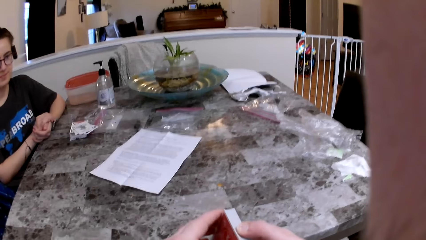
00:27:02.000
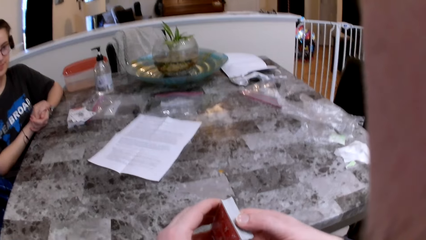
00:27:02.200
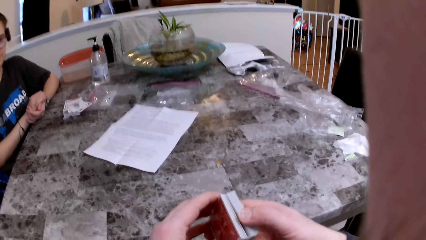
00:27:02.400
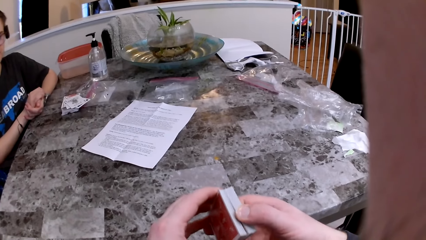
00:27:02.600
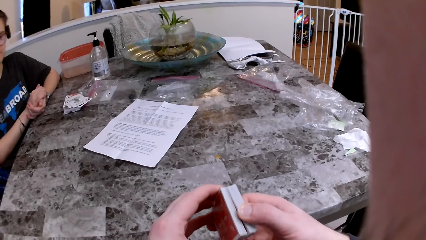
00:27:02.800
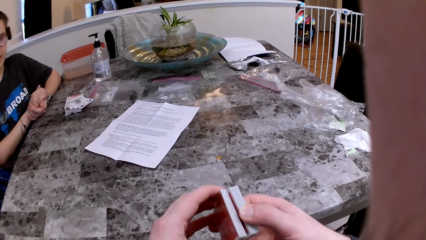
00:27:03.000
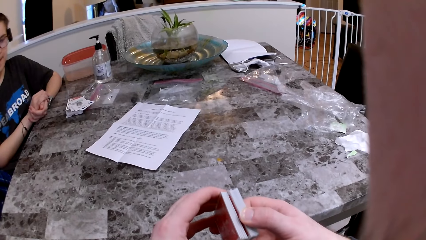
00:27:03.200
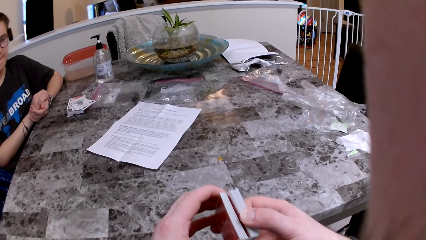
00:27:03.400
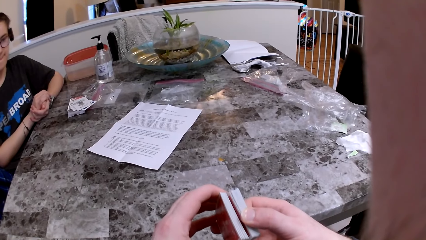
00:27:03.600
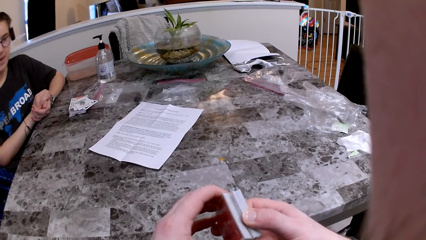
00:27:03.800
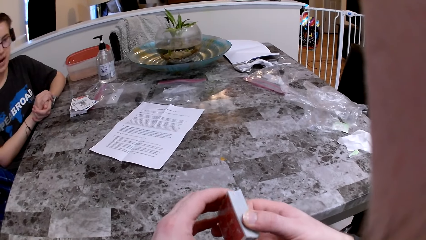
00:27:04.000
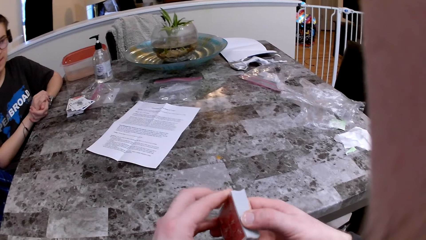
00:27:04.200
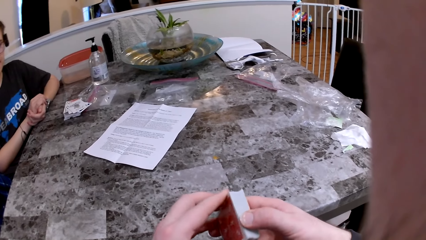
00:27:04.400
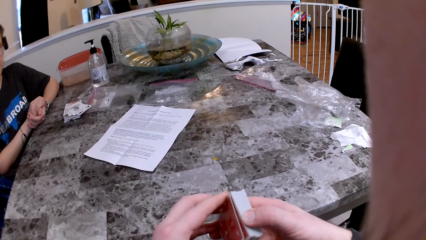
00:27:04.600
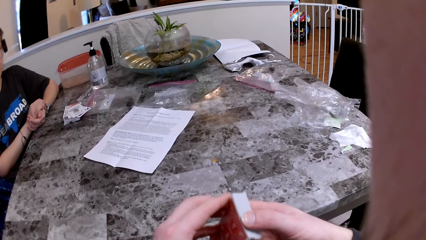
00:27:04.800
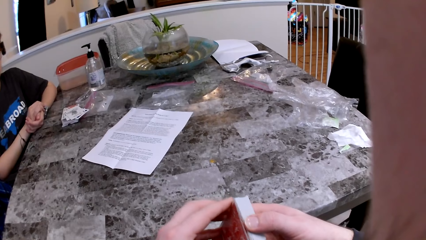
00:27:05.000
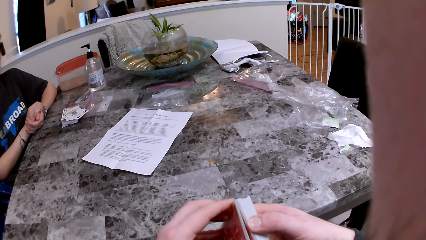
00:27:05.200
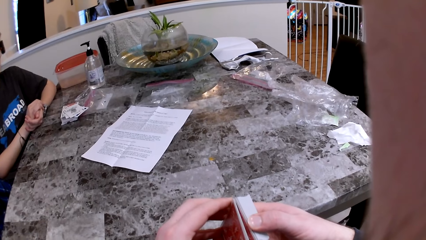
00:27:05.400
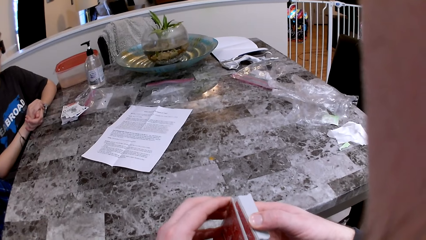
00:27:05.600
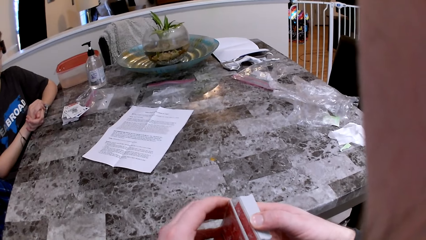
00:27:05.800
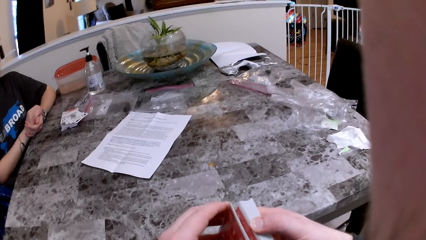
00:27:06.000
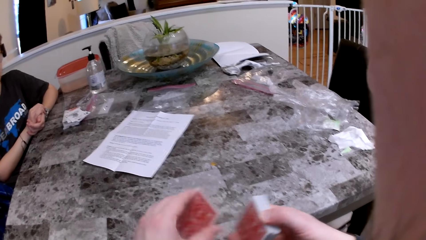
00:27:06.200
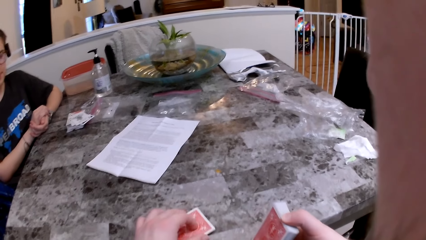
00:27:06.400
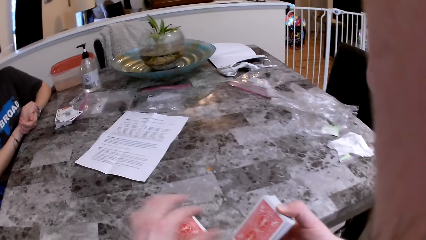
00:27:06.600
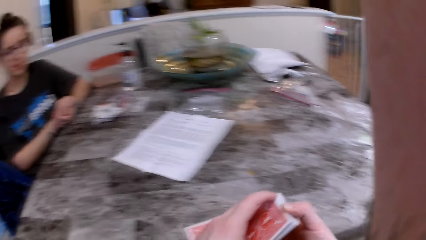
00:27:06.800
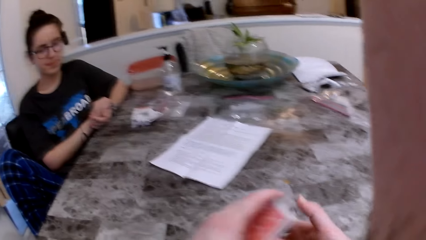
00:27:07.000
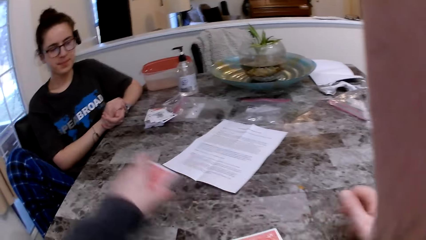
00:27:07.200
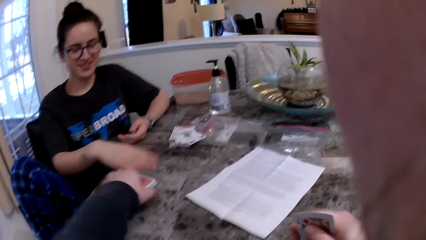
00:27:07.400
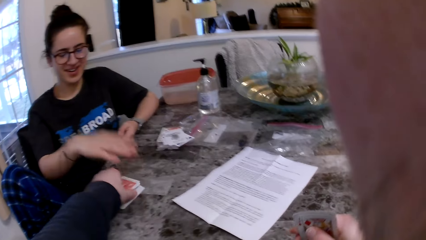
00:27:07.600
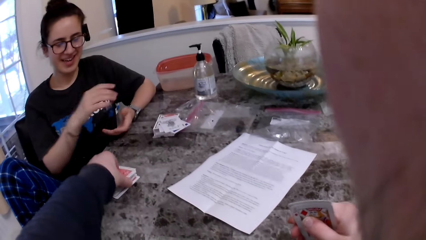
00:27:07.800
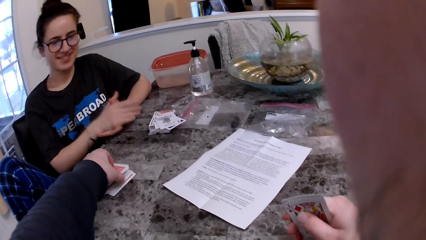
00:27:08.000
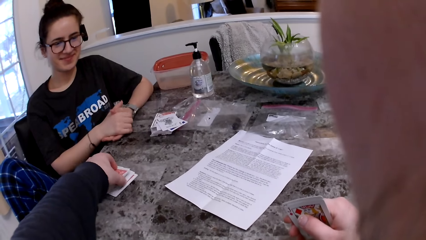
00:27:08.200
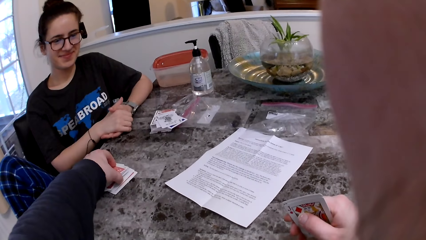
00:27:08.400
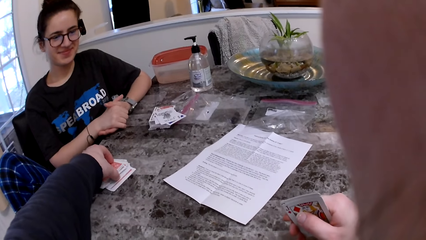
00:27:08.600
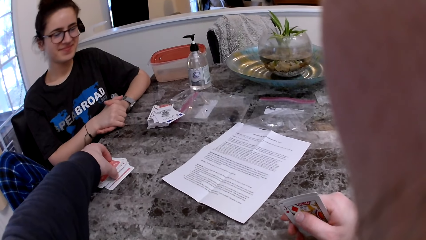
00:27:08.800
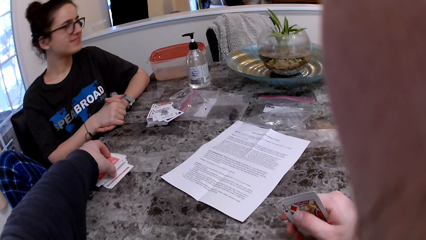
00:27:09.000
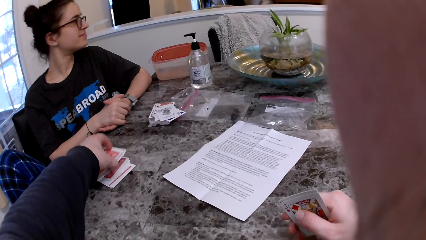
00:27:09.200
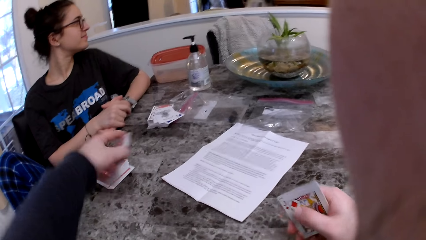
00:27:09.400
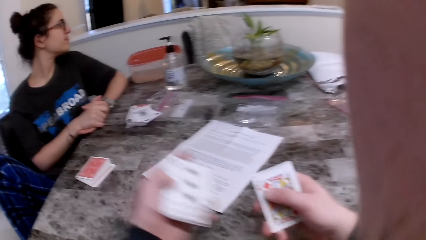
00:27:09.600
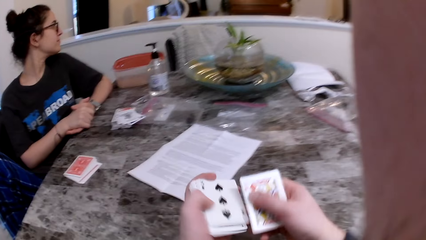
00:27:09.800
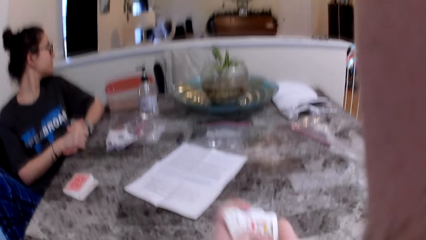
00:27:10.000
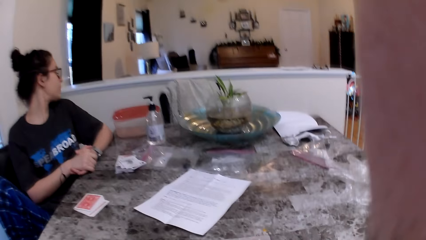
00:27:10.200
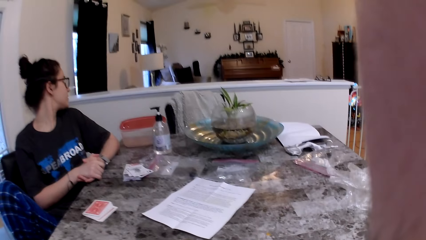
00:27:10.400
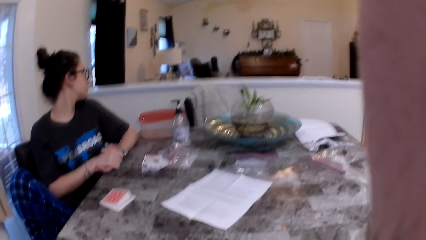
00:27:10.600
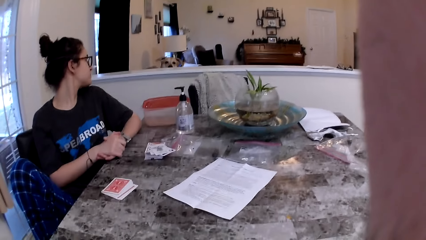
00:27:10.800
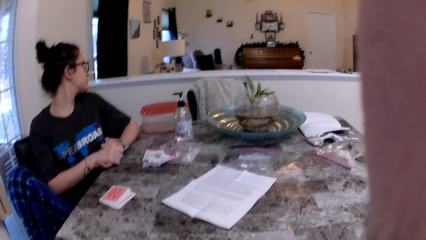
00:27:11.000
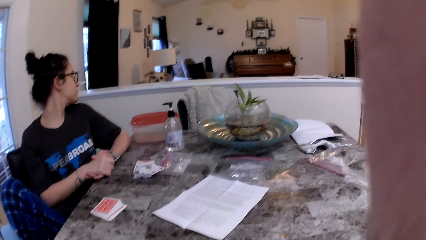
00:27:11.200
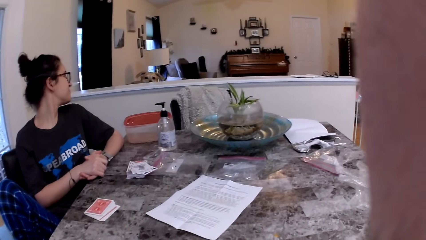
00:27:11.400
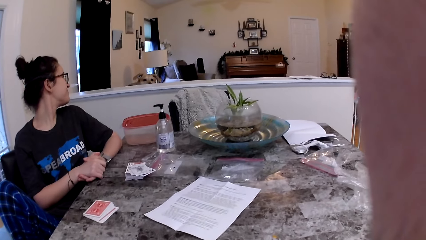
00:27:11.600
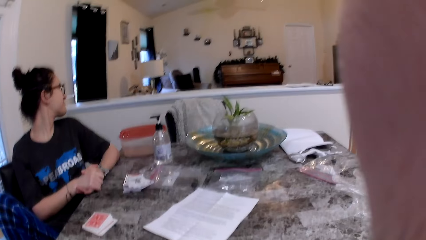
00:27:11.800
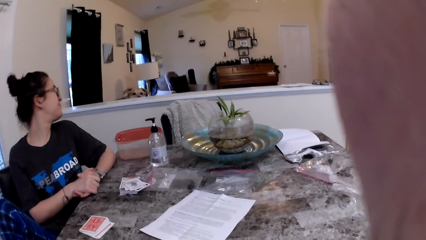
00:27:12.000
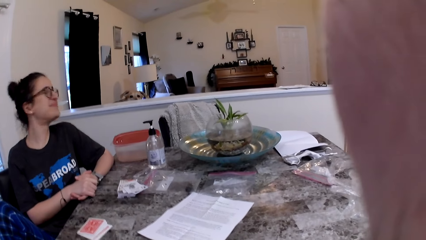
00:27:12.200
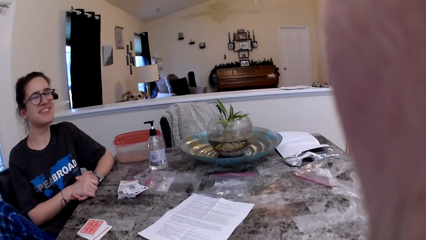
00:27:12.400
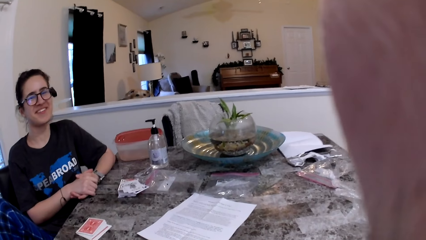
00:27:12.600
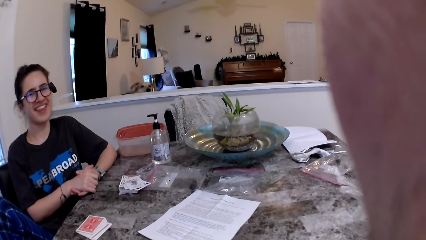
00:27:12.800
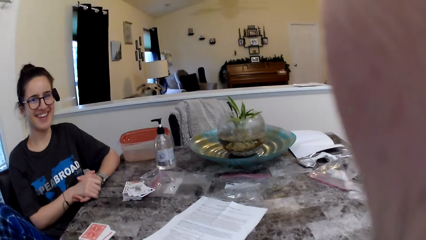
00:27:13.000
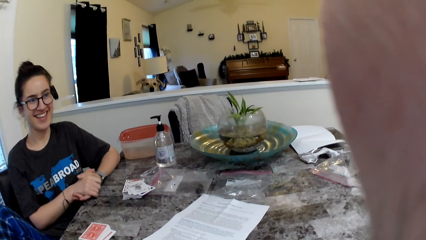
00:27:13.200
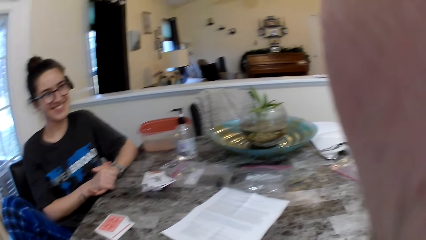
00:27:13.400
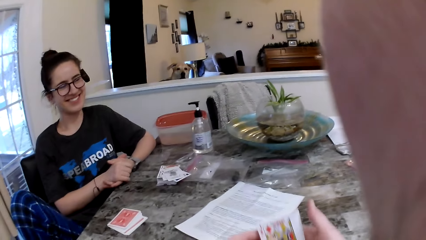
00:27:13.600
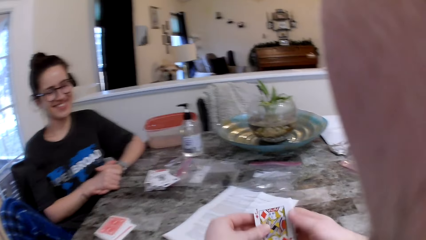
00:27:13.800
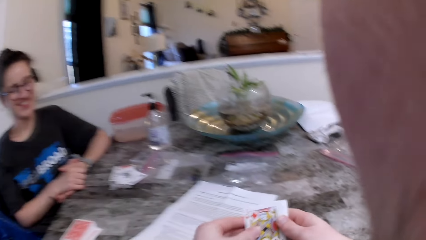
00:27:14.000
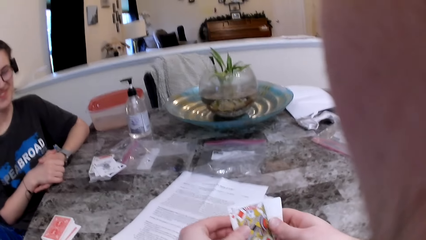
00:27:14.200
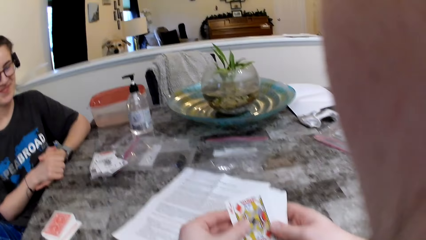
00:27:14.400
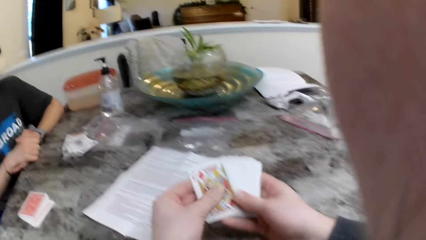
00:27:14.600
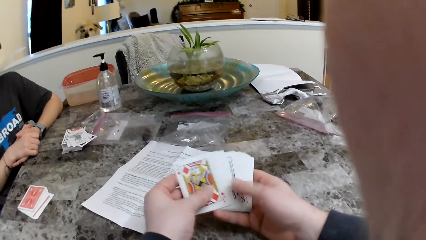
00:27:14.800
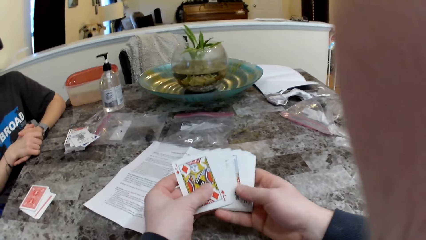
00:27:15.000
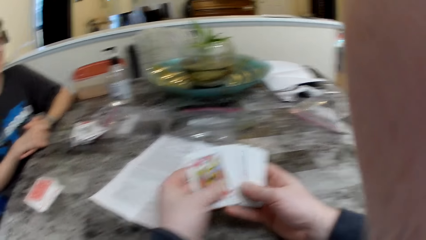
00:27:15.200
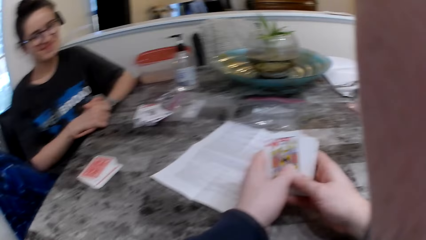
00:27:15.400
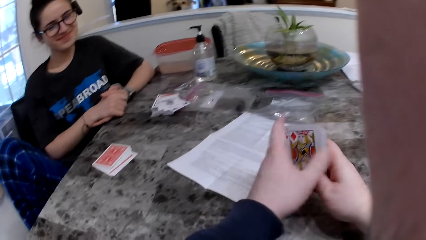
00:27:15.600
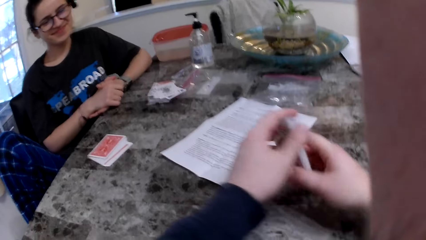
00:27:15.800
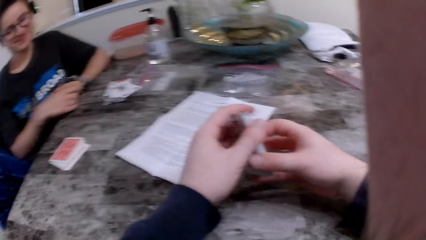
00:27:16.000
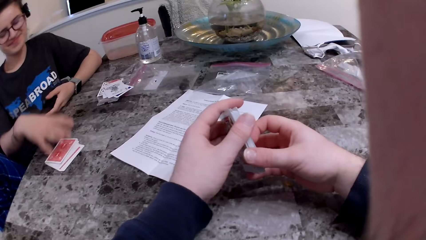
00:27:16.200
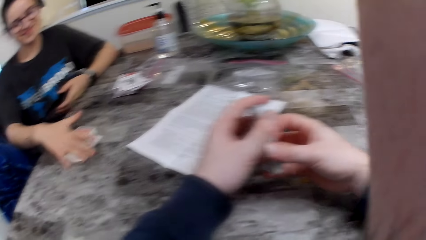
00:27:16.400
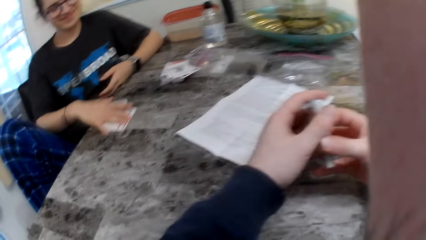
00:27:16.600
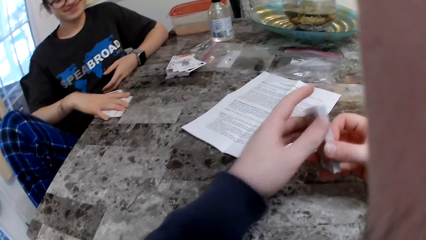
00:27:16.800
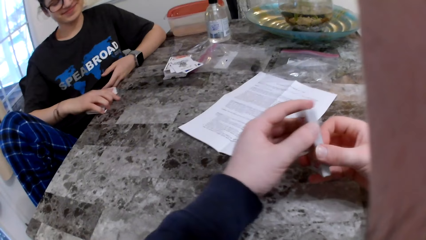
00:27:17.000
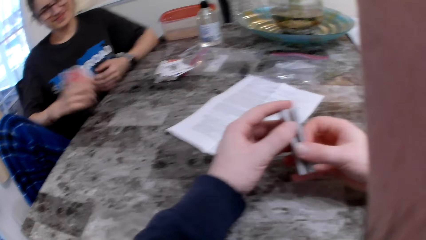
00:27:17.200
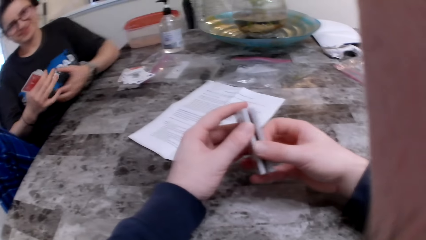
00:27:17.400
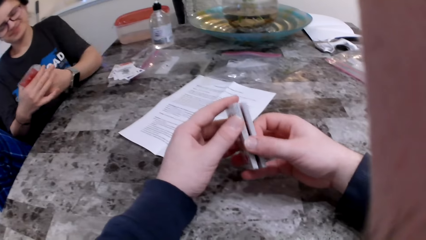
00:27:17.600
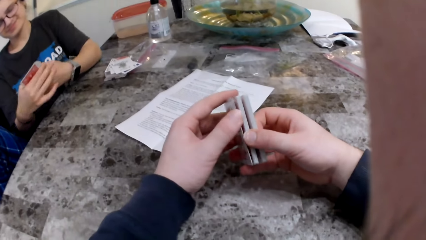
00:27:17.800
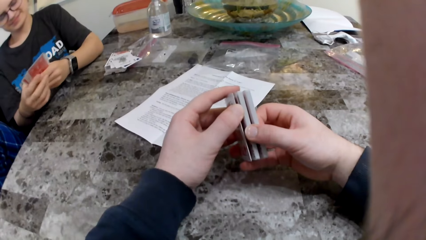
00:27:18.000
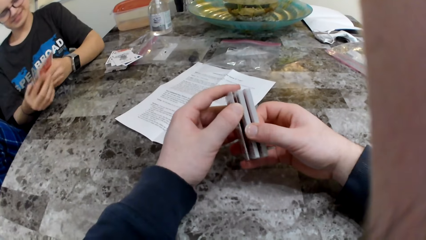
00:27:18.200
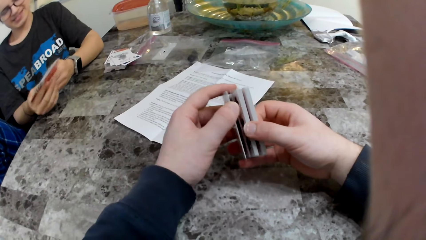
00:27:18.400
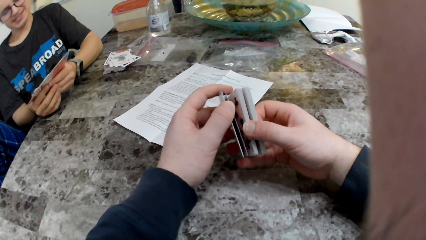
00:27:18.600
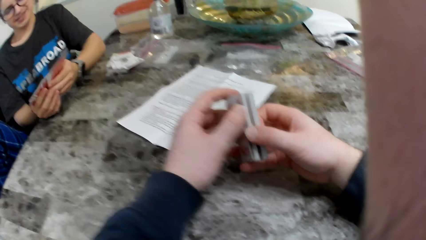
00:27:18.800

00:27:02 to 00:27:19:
The camera wearer arranges the cards. He divides the cards. He drops some cards on the table with his left hand. He divides the cards. He looks around the room. He checks the cards. He checks the cards again. He arranges the cards. The woman picks up the cards on the table with her right hand.
